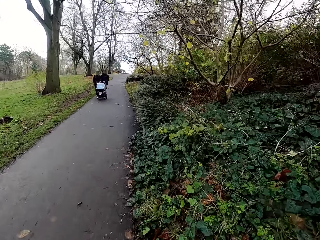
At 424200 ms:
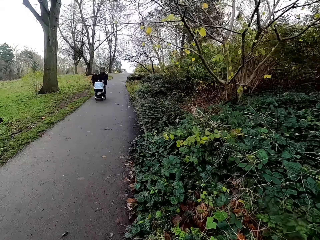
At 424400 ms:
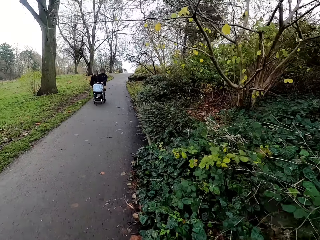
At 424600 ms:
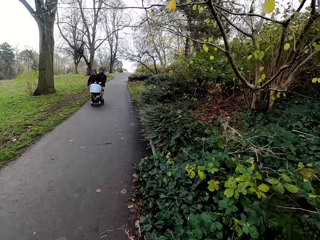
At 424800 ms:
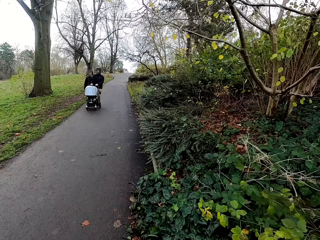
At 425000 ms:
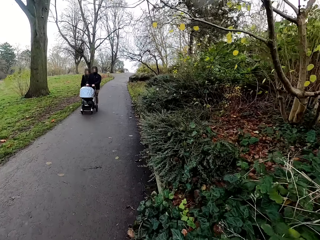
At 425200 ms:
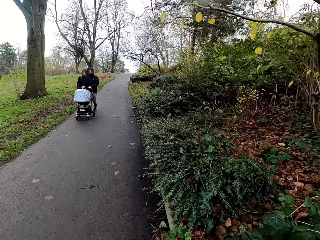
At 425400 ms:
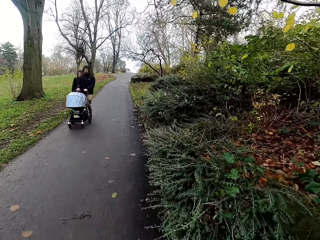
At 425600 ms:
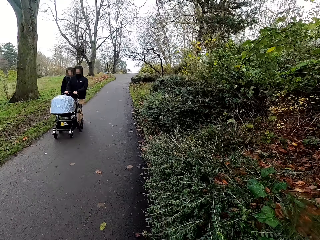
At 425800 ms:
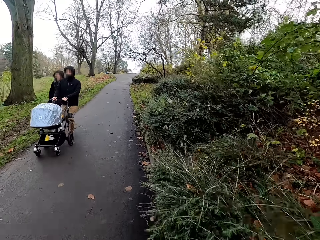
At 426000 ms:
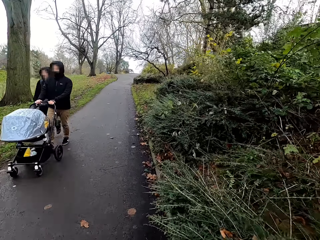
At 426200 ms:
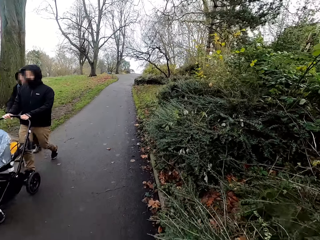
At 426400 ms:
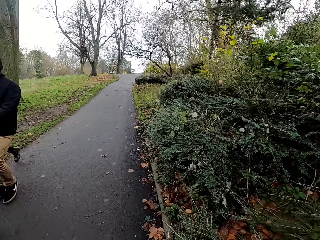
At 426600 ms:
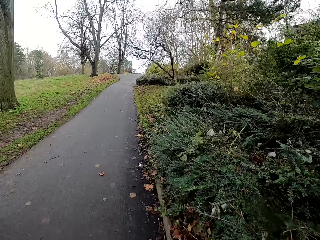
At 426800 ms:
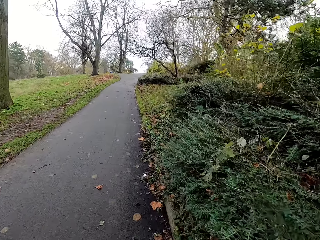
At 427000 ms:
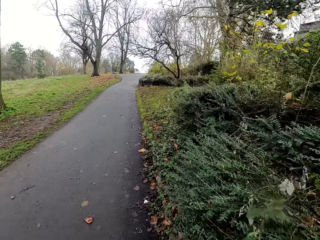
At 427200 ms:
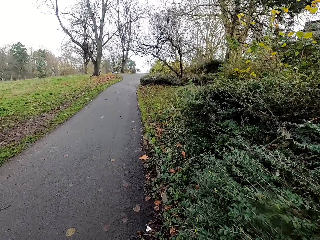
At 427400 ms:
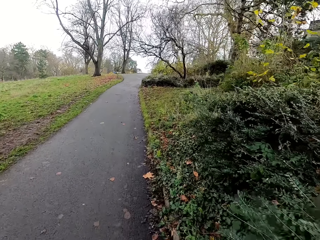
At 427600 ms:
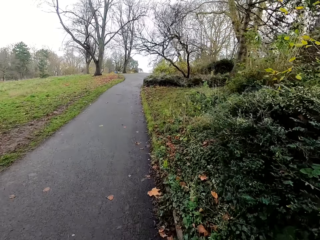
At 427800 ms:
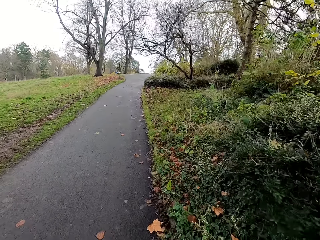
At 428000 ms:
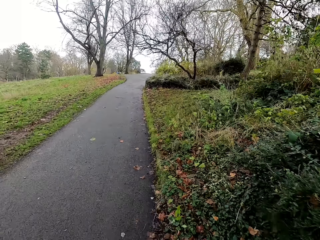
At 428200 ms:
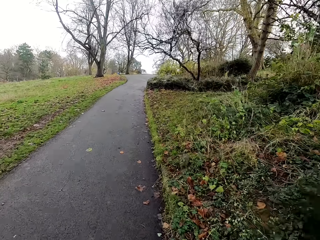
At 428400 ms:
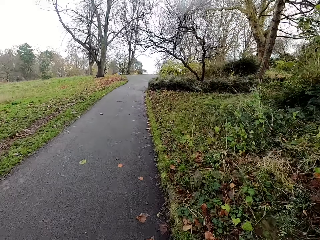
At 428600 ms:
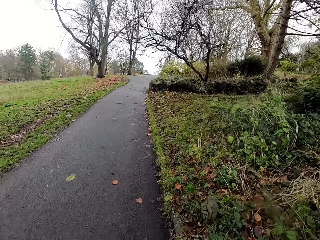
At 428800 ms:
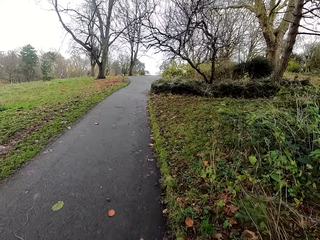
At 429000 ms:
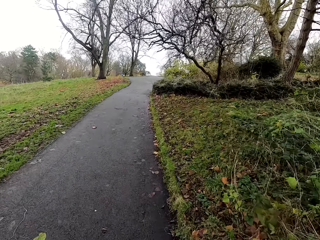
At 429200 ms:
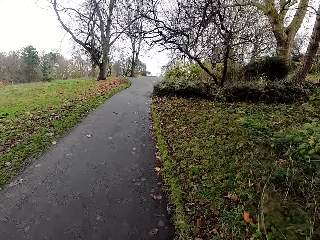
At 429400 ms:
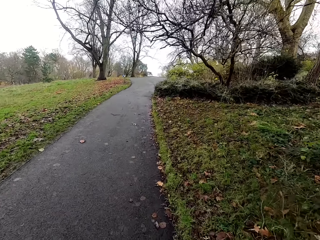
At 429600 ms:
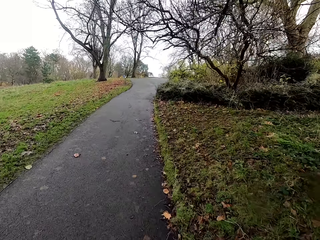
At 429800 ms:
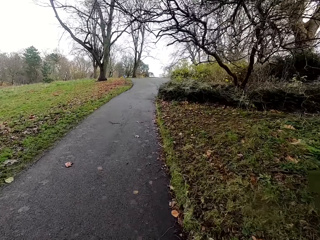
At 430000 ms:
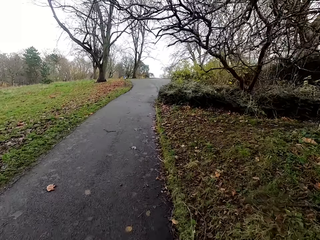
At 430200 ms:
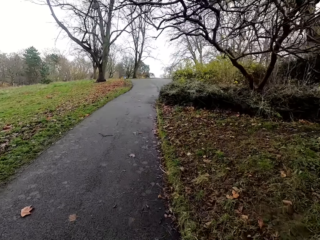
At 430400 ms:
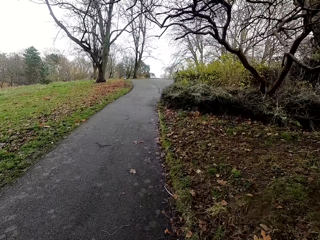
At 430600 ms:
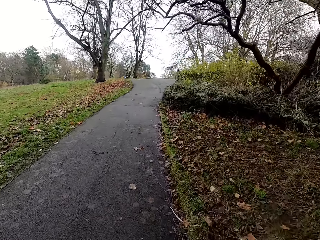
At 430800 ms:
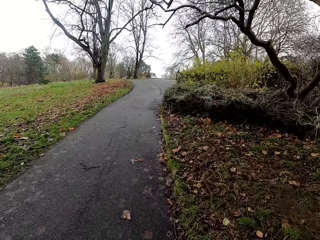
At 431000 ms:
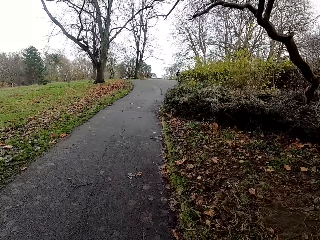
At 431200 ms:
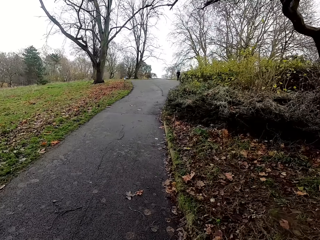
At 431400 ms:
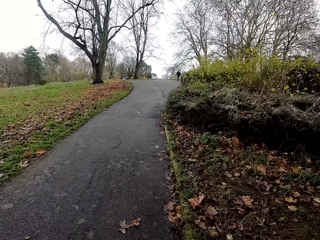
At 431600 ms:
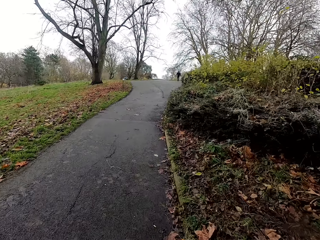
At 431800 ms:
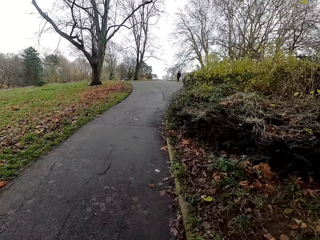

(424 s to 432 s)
The camera wearer rides past a man. They ride past a woman.

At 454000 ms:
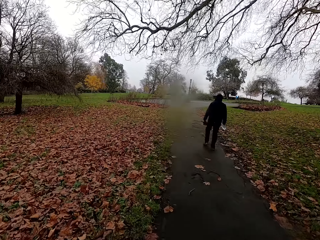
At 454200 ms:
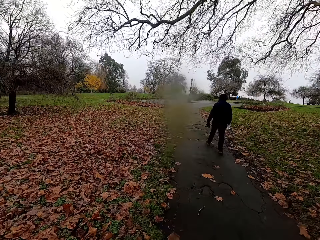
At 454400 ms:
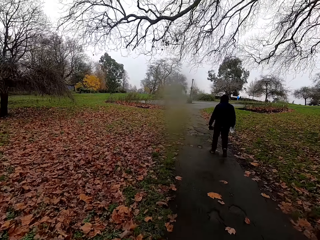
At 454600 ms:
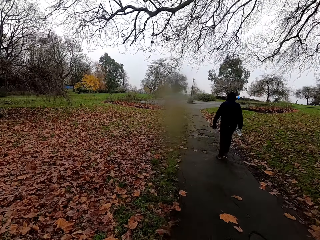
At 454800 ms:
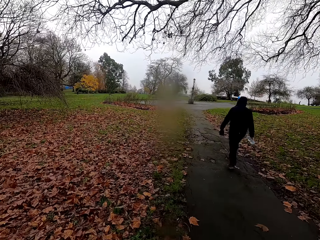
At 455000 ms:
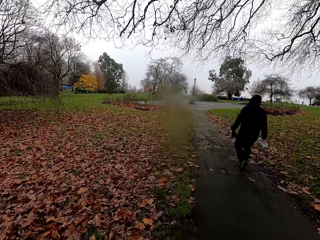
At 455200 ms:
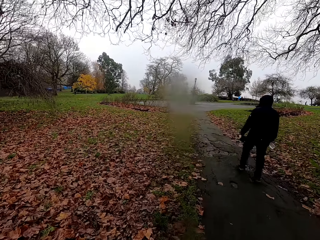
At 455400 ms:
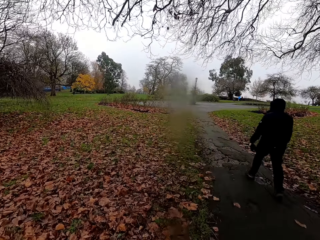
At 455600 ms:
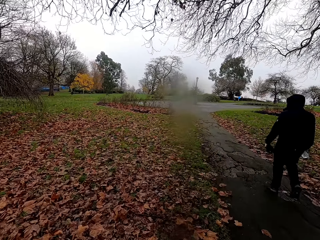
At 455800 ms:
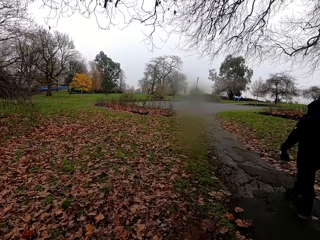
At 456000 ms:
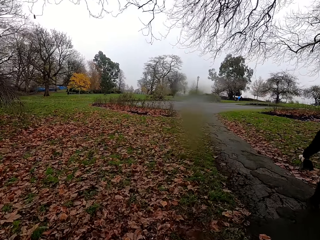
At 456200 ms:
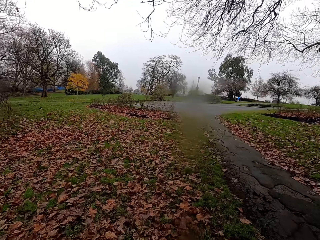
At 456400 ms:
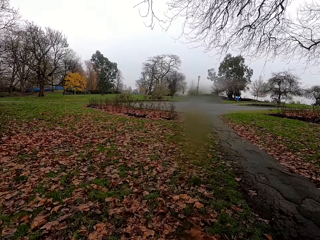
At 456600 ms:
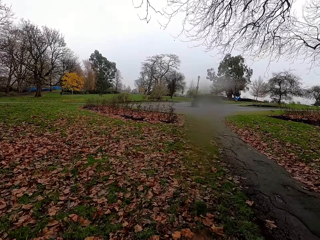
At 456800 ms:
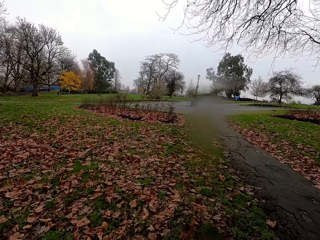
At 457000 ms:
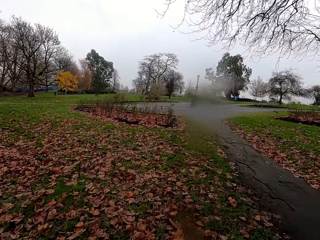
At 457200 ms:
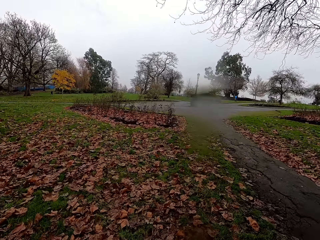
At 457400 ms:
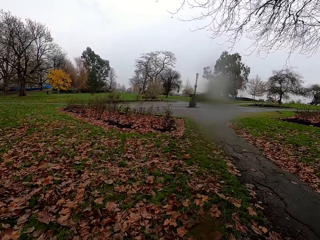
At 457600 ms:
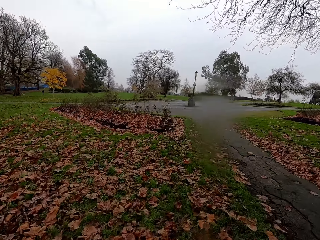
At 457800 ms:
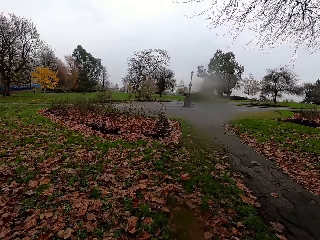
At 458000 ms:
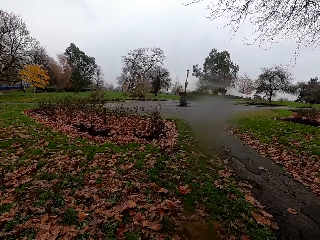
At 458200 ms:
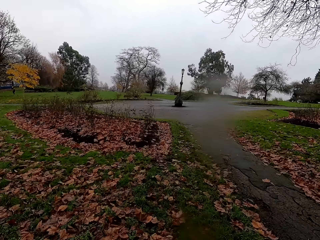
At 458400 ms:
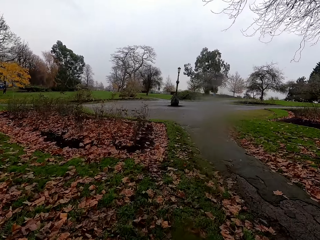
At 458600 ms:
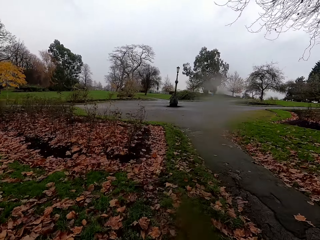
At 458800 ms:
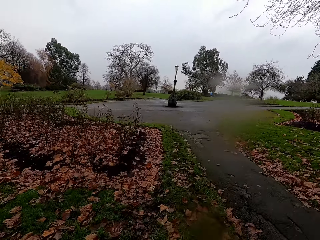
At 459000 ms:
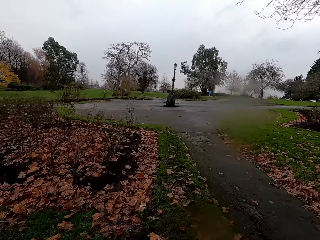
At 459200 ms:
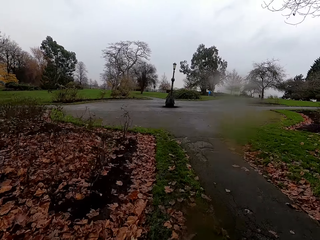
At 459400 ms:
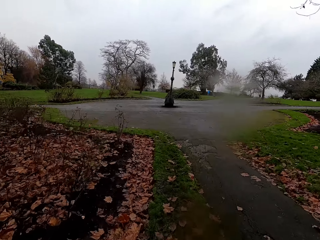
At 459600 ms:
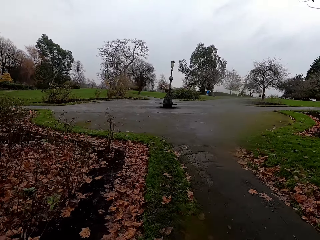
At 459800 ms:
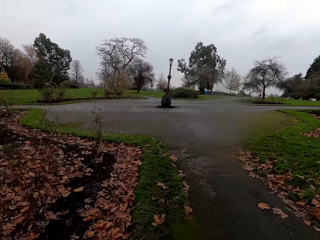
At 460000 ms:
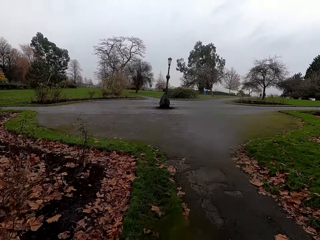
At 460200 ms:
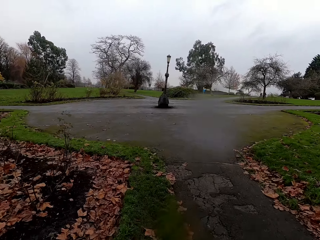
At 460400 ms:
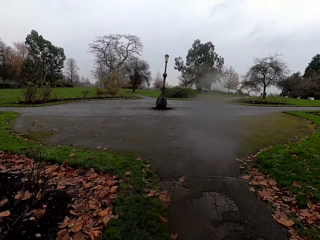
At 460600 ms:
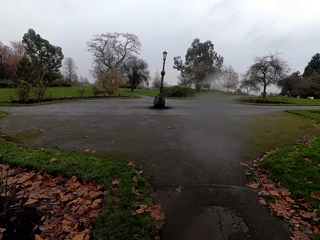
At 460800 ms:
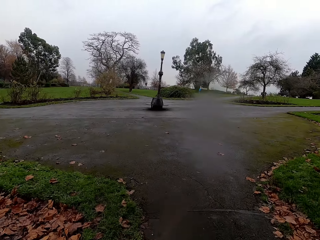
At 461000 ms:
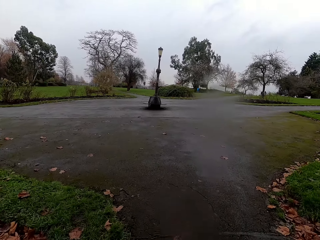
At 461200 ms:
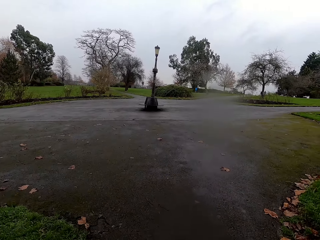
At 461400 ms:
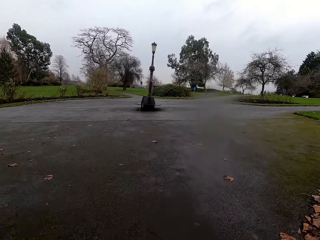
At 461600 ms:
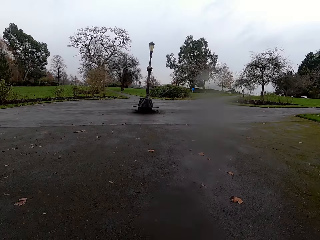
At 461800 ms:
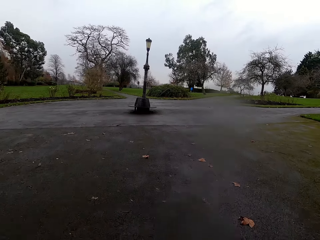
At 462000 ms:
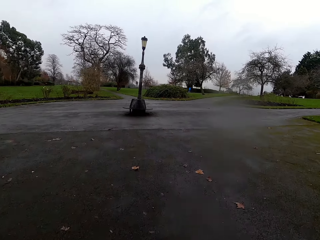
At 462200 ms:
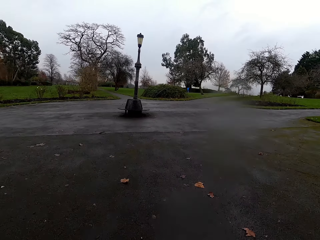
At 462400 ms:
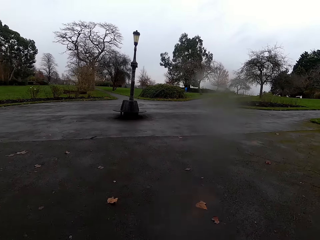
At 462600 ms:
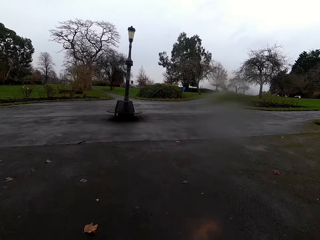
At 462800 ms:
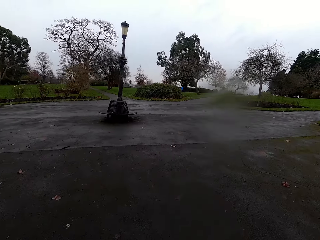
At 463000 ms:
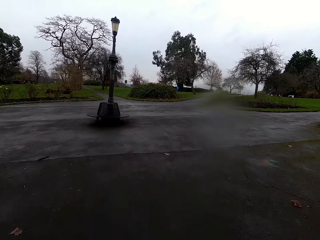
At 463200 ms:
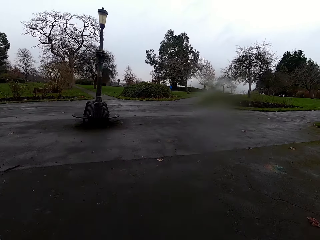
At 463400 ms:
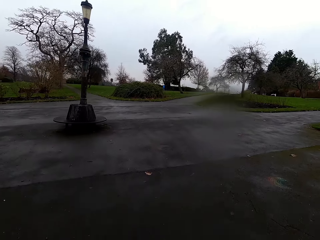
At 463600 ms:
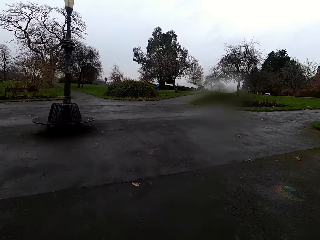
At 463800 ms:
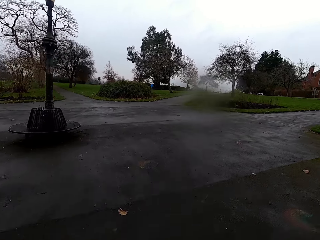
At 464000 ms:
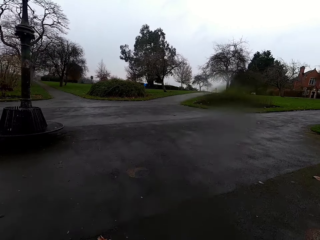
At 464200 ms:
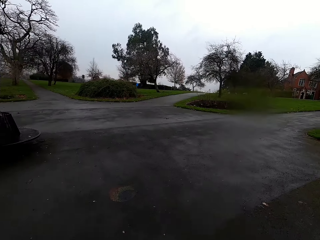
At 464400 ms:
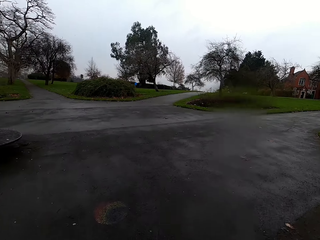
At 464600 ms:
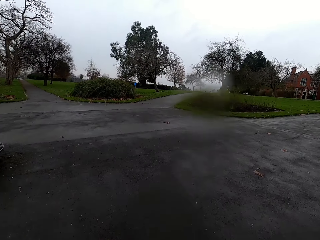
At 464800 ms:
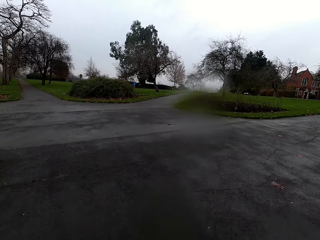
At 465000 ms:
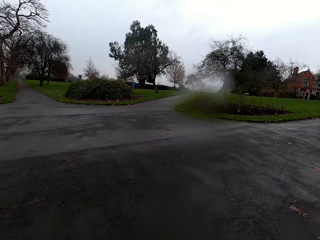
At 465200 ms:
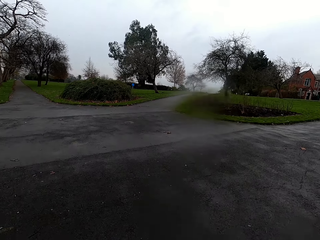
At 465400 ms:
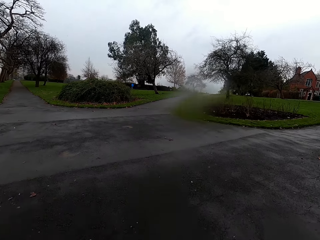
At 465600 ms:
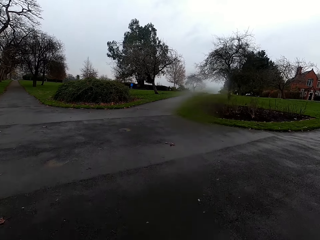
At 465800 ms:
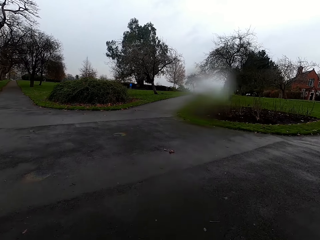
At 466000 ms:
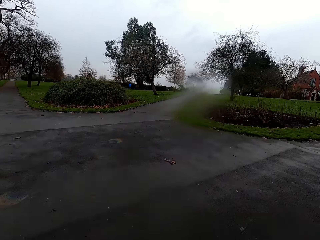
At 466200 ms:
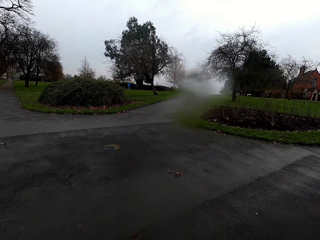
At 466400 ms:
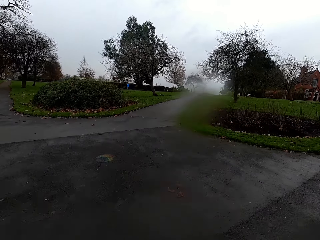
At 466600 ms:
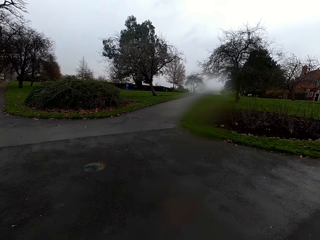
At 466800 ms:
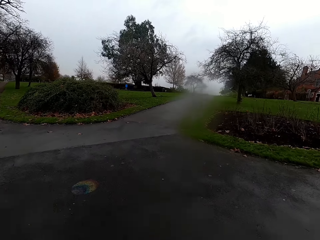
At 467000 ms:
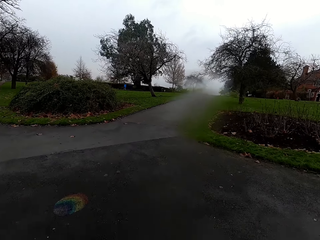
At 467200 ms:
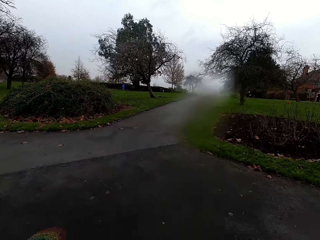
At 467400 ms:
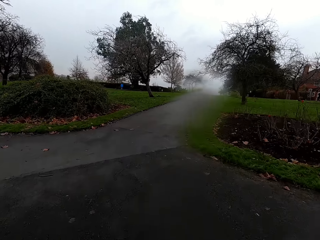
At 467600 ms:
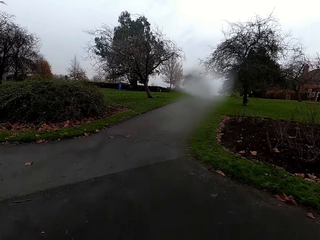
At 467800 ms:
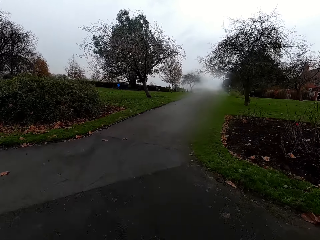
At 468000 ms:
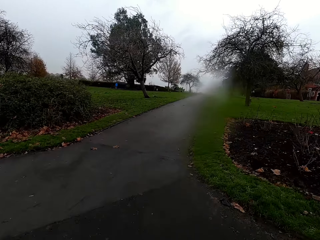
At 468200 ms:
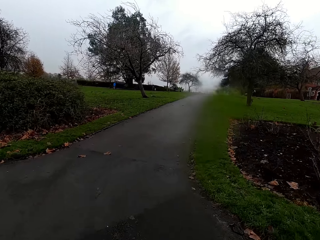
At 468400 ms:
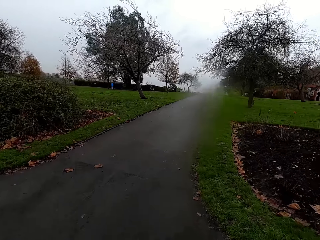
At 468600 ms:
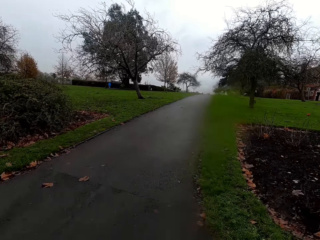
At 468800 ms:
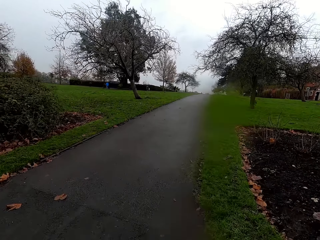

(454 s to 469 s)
The camera wearer rides past a man. They cross the road.
